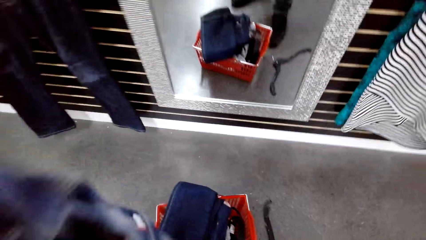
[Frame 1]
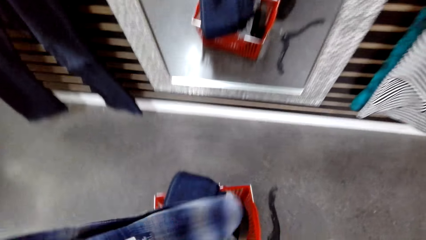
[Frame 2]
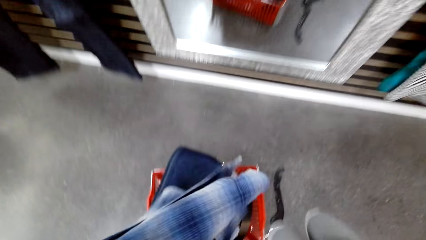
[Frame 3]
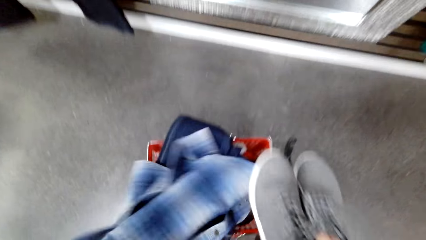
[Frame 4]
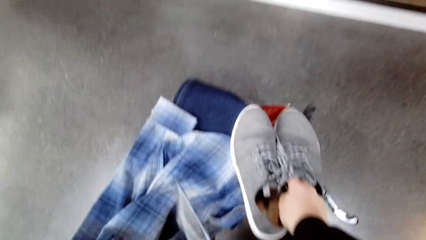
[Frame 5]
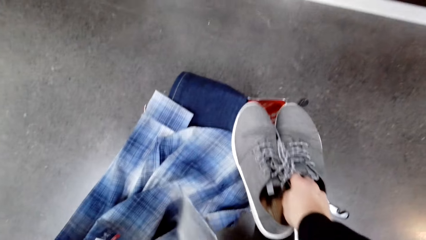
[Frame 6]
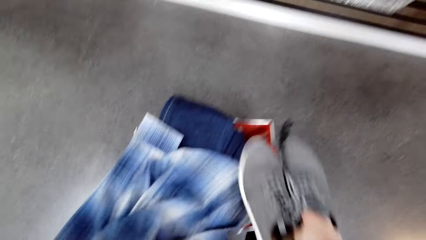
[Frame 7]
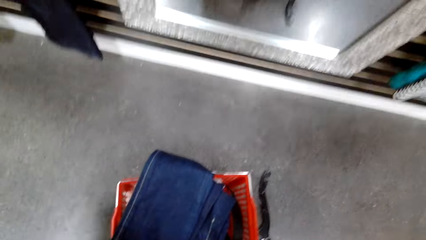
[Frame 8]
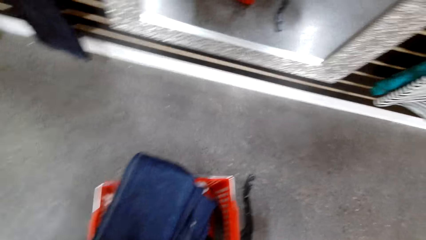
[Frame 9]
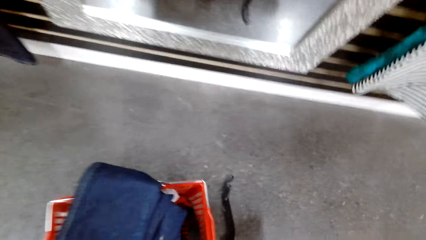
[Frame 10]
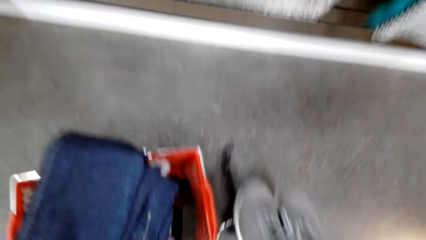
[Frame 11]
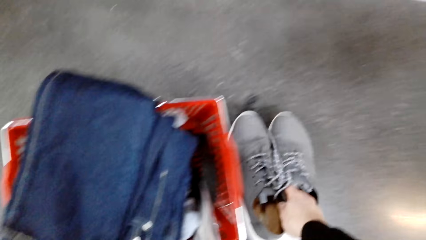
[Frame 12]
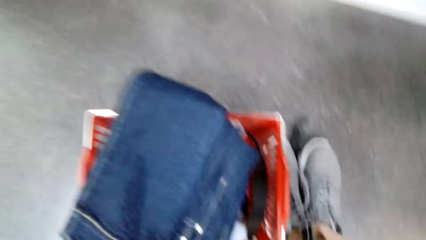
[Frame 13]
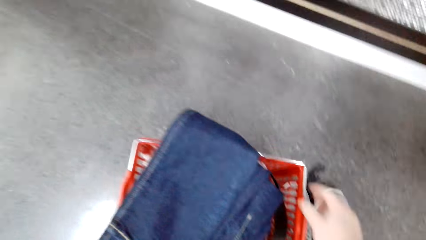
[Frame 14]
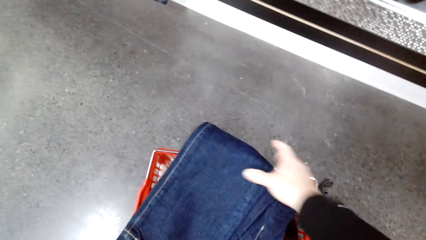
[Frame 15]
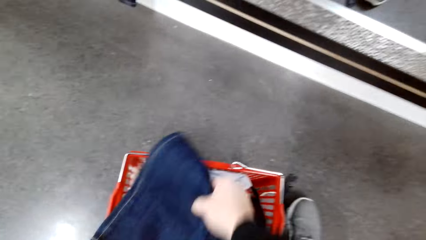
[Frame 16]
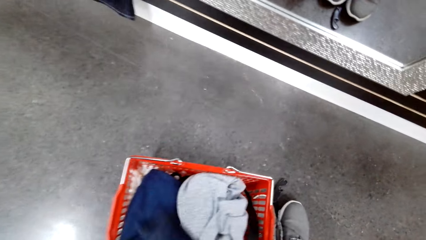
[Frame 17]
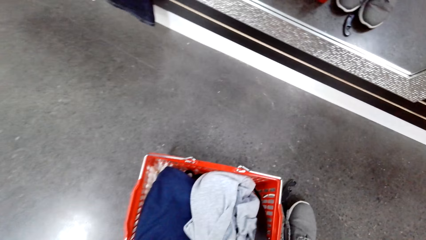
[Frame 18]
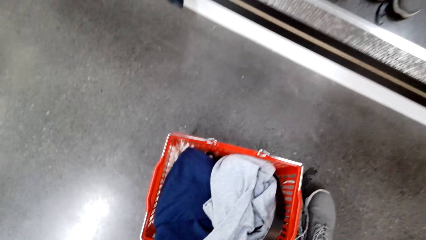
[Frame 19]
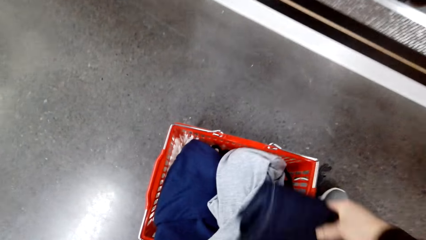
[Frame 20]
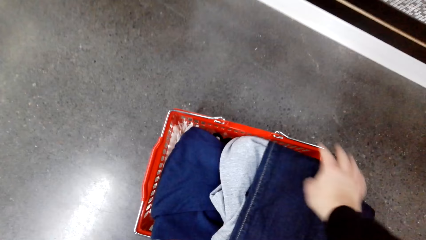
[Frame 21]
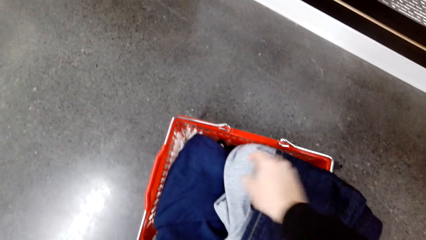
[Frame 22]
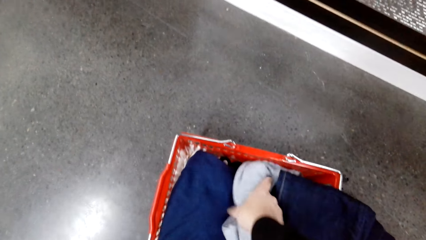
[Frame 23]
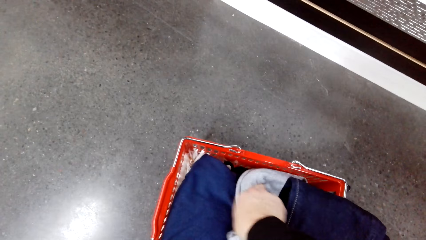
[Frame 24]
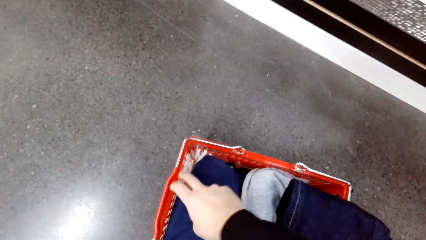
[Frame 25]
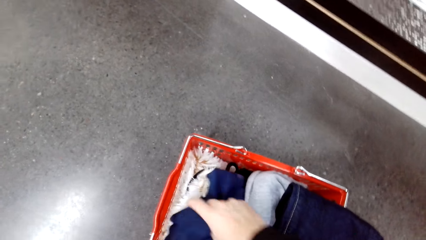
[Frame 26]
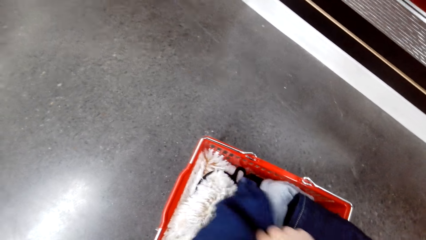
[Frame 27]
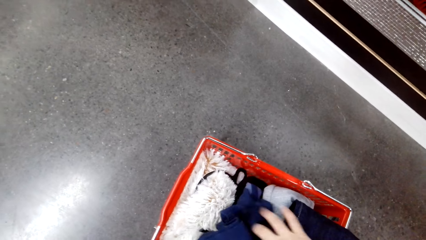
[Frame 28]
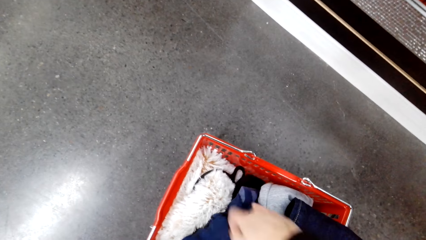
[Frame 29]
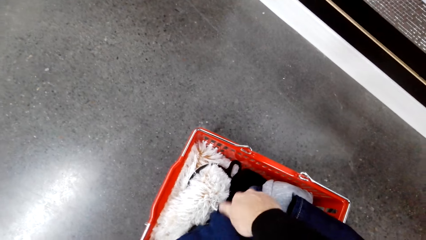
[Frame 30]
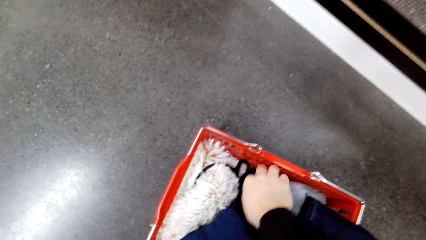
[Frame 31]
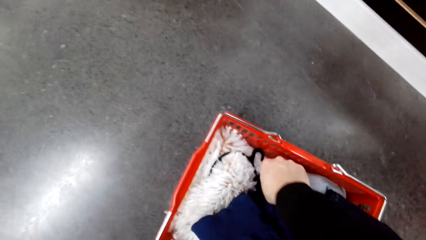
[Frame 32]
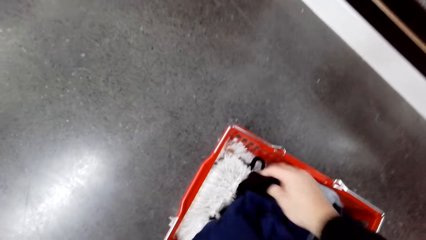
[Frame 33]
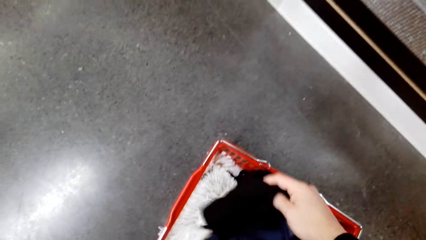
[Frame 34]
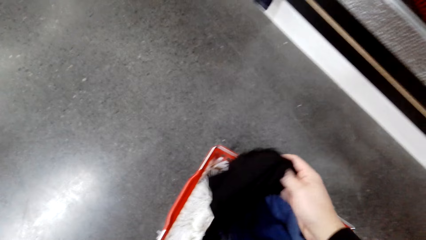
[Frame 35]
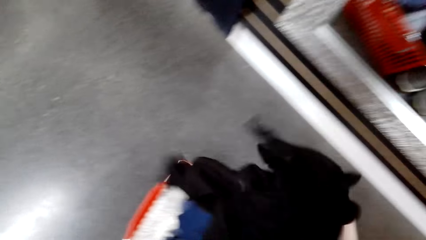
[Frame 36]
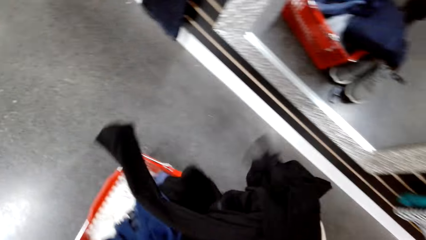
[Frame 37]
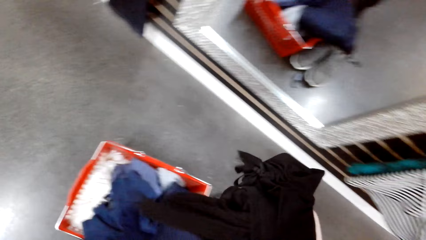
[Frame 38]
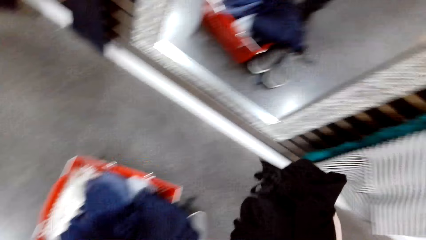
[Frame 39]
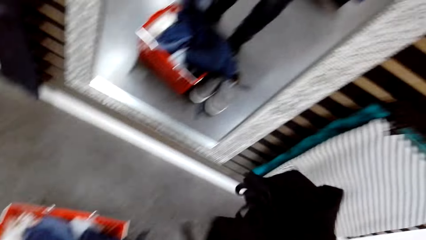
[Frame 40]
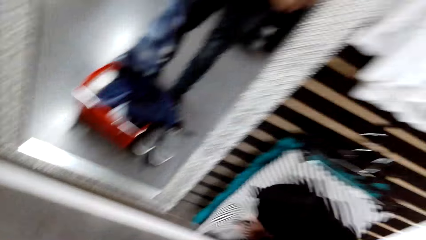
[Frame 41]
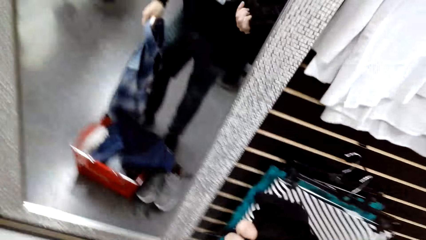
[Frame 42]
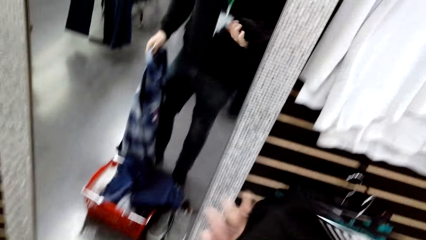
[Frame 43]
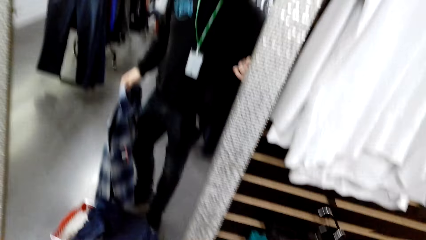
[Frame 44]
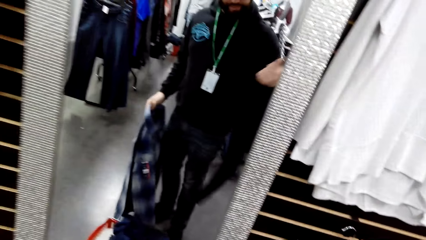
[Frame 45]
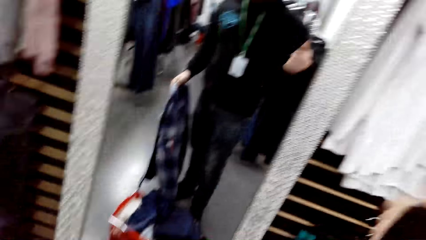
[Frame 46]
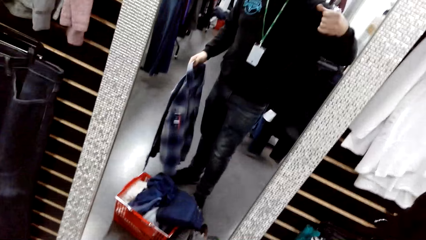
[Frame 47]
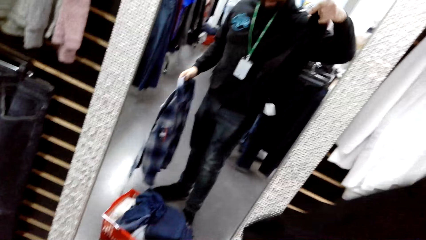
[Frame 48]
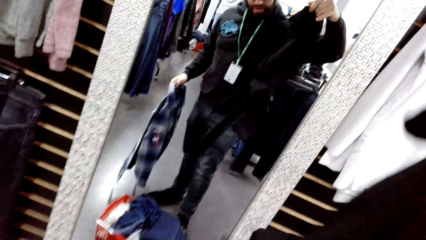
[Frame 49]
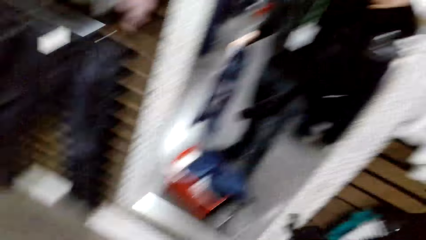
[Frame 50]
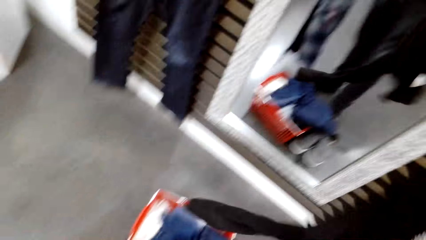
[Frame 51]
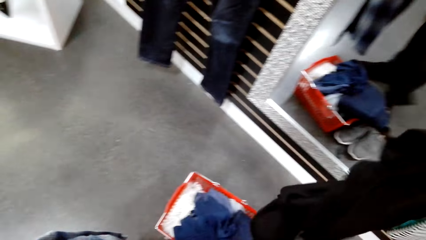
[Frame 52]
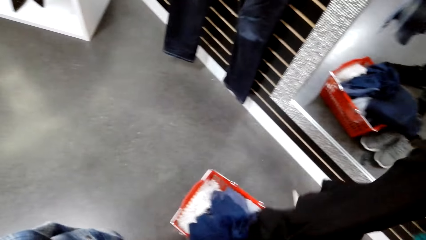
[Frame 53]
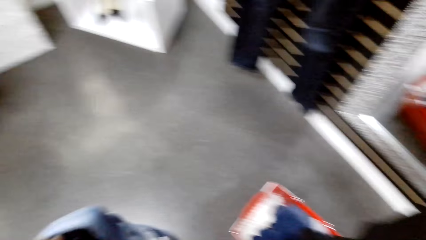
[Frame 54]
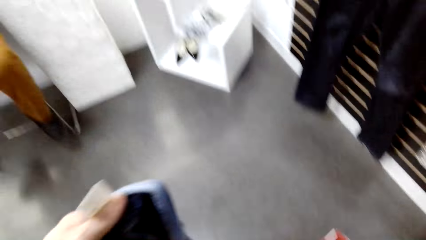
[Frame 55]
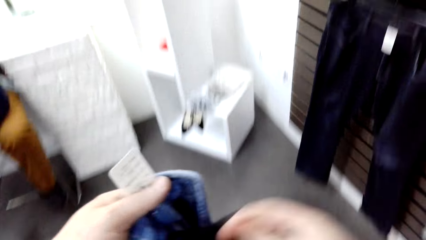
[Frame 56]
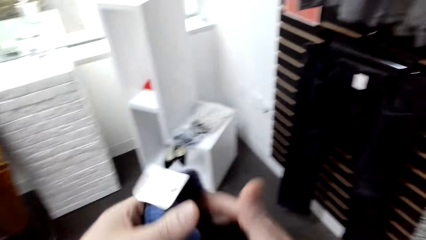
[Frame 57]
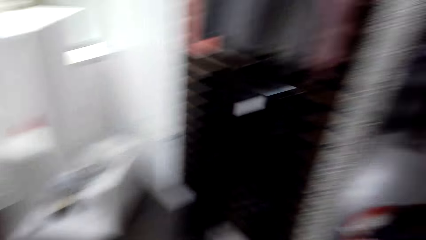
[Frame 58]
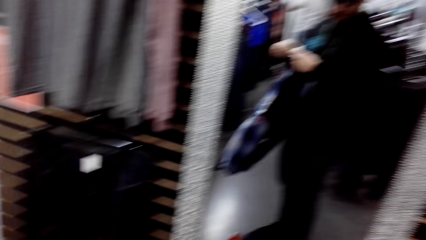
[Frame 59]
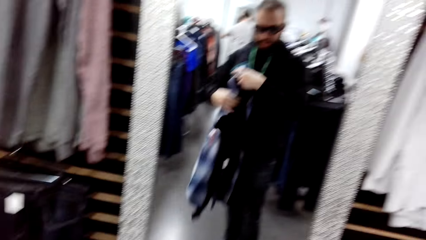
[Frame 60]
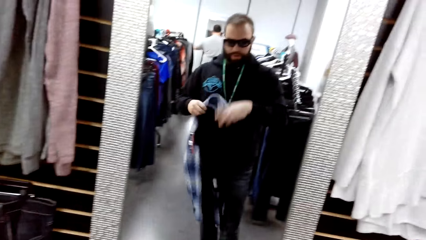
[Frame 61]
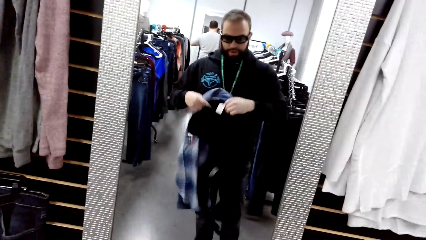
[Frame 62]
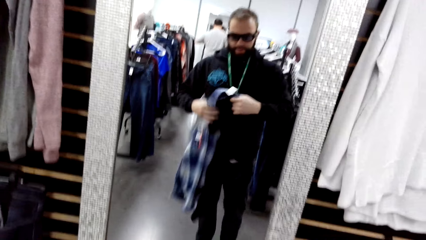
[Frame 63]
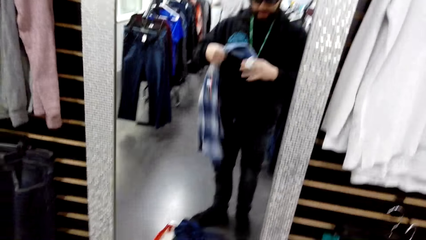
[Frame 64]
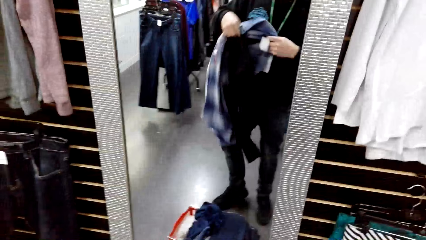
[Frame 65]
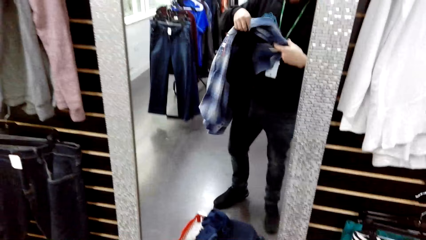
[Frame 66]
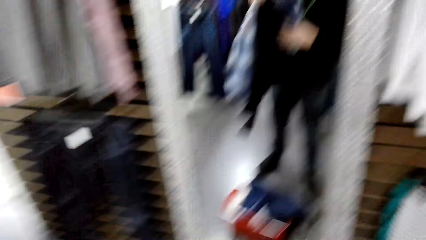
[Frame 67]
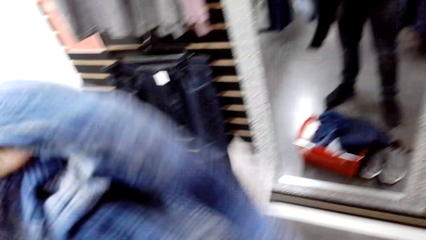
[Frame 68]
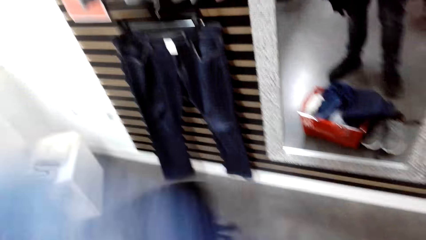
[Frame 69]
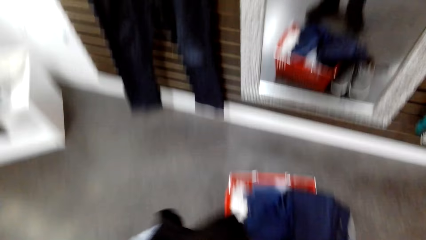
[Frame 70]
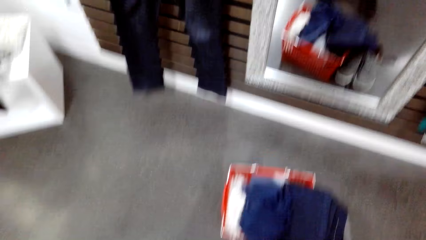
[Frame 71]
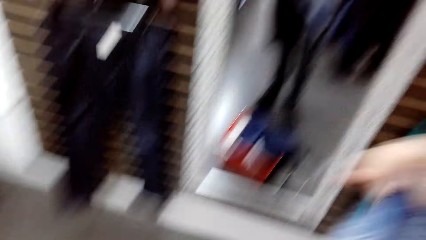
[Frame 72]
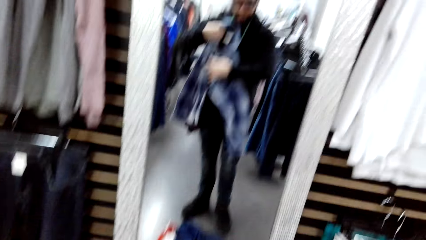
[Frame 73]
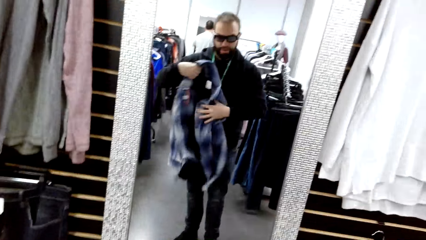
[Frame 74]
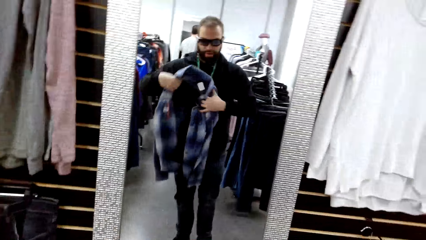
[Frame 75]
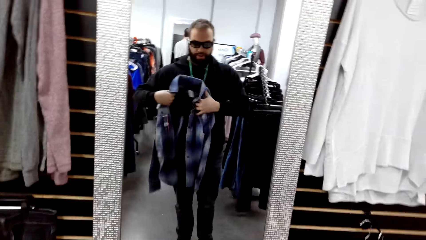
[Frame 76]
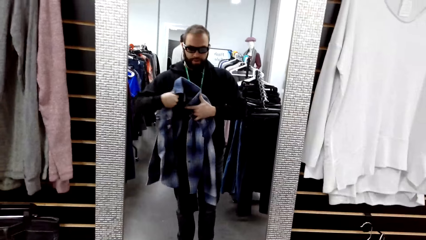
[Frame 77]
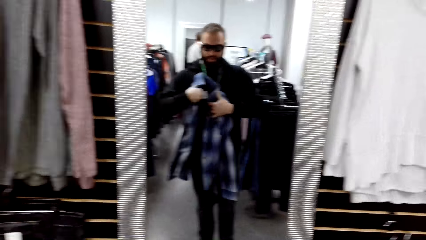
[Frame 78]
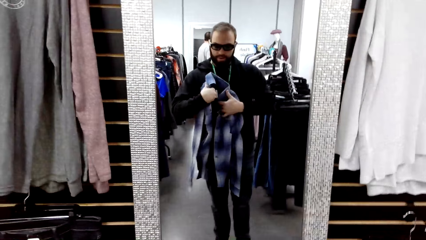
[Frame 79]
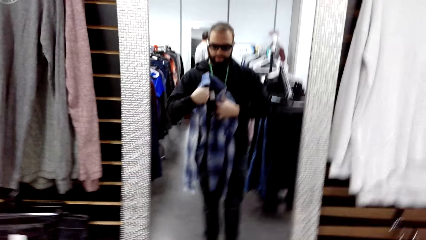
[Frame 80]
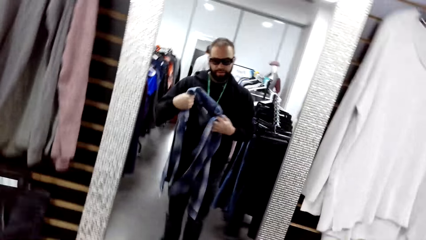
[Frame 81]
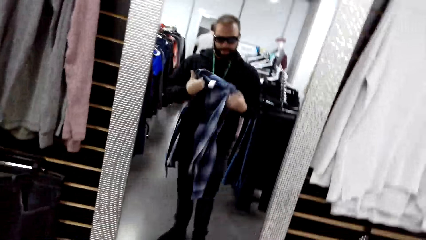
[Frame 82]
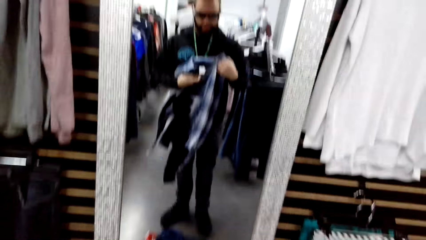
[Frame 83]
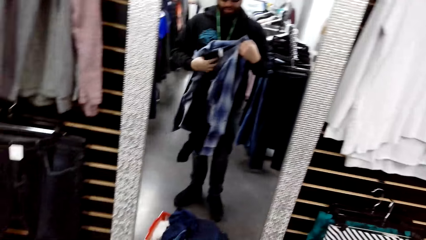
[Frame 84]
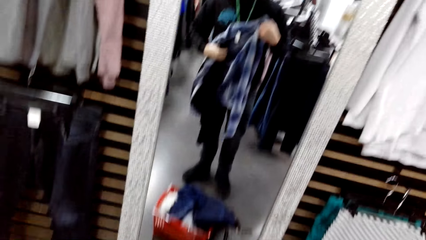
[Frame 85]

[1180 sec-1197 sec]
The camera wearer puts a shirt in the shopping basket and drops the shoes on the floor. They pick jeans from the crate and drop the jeans back in the crate. They turn cloths in the crate. They pick a top in the crate and stretch the top. They hold the top and the shirt on the mirror. They hold the cloths.
